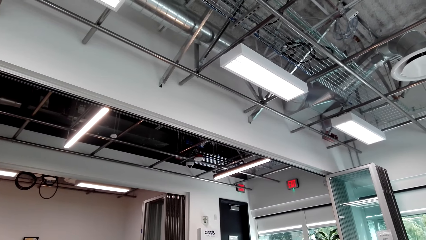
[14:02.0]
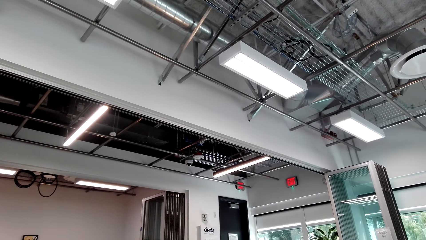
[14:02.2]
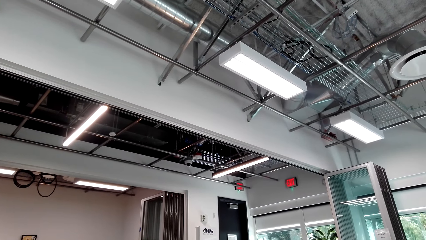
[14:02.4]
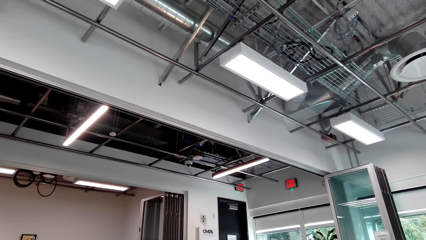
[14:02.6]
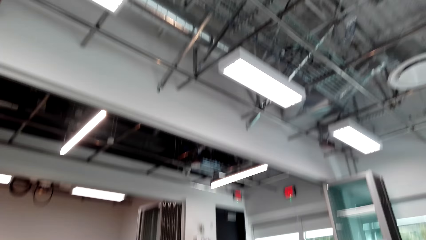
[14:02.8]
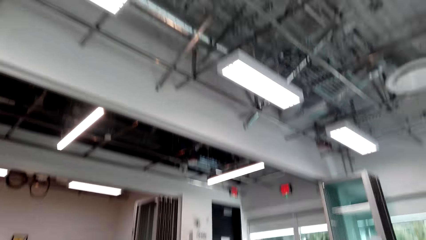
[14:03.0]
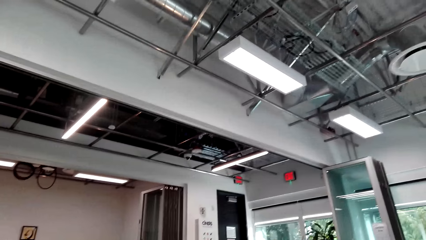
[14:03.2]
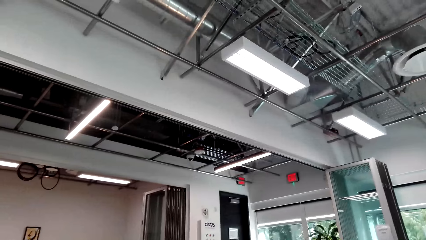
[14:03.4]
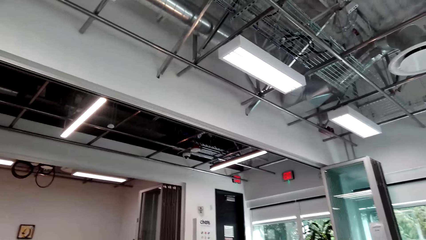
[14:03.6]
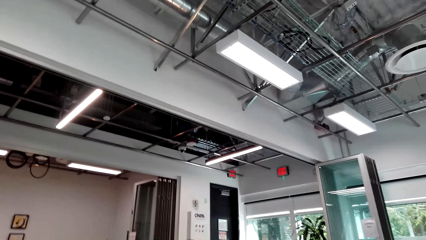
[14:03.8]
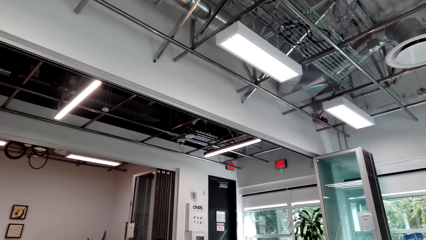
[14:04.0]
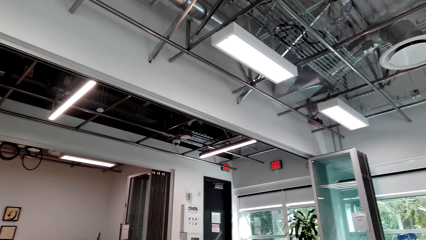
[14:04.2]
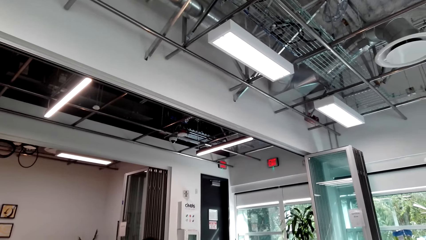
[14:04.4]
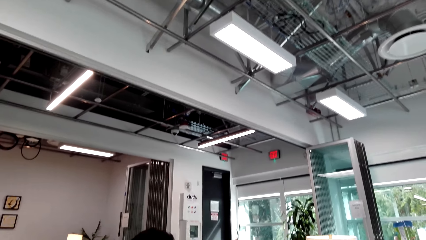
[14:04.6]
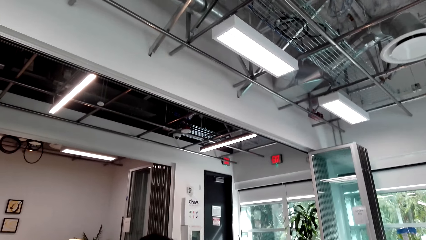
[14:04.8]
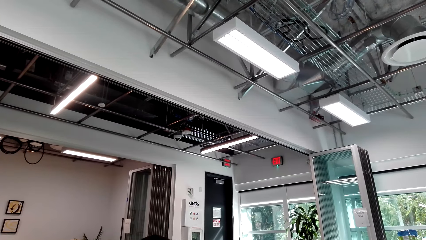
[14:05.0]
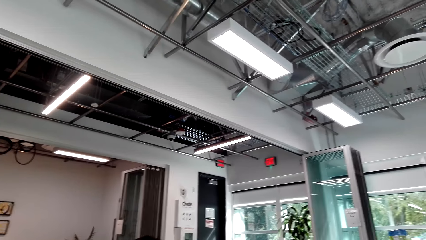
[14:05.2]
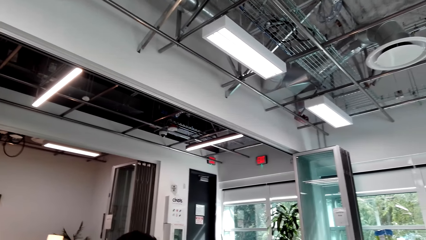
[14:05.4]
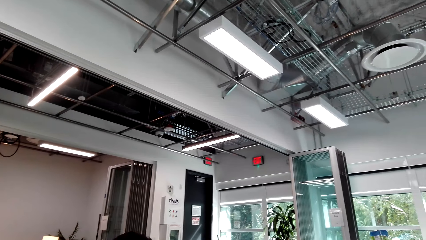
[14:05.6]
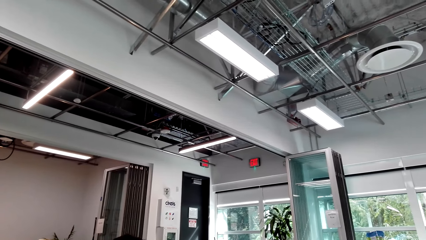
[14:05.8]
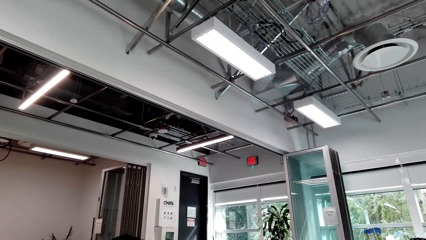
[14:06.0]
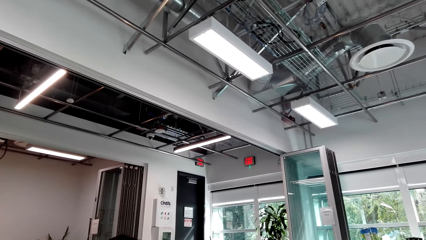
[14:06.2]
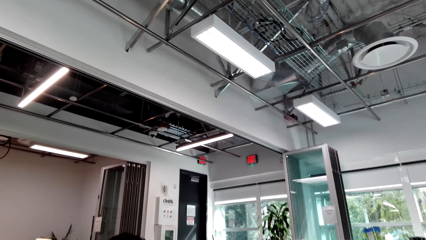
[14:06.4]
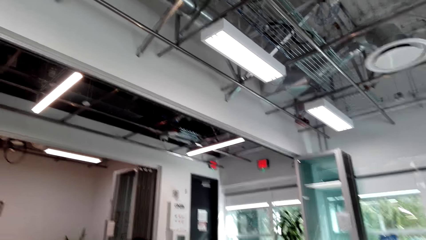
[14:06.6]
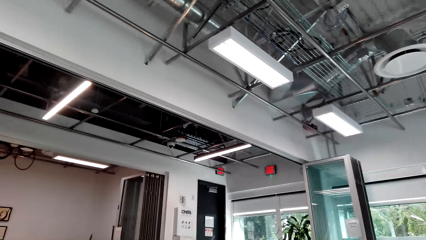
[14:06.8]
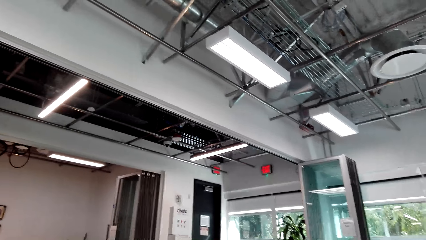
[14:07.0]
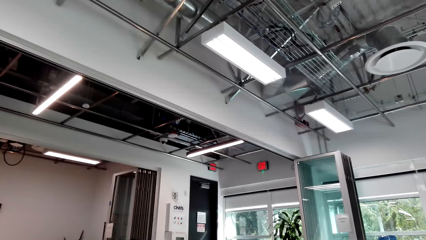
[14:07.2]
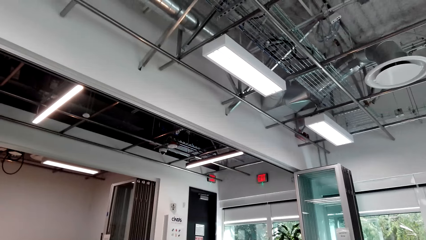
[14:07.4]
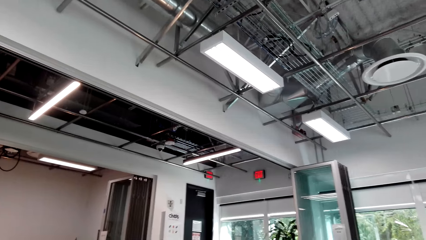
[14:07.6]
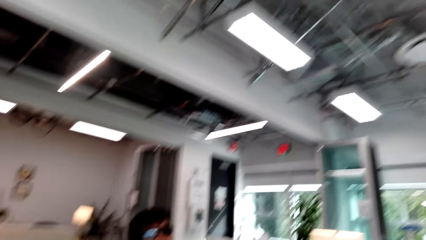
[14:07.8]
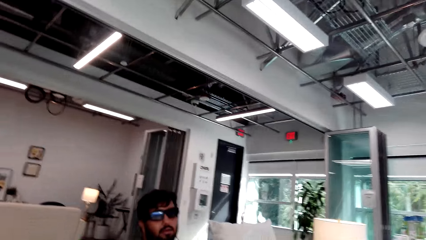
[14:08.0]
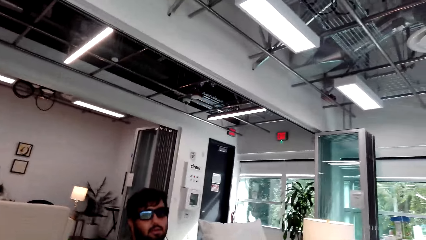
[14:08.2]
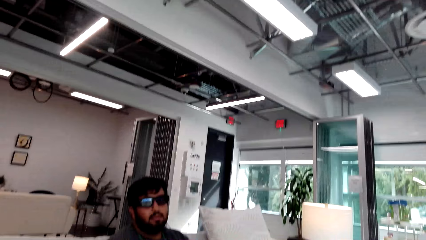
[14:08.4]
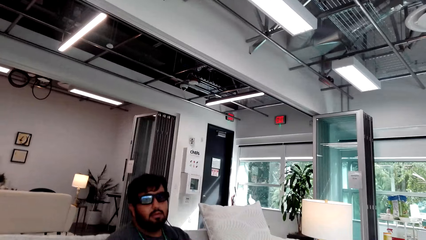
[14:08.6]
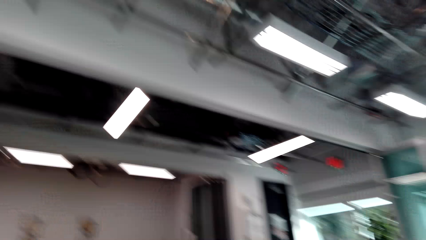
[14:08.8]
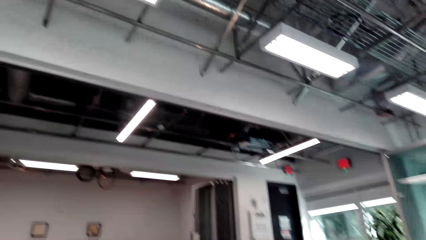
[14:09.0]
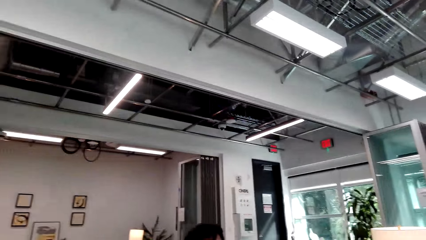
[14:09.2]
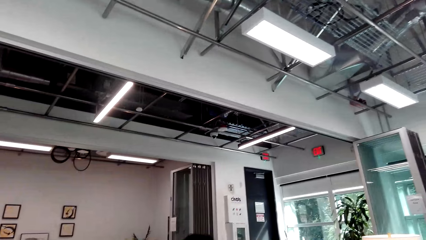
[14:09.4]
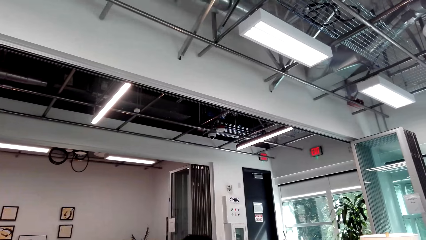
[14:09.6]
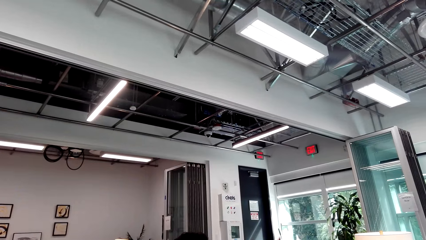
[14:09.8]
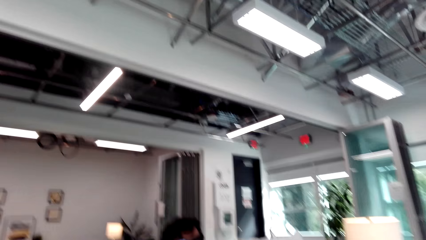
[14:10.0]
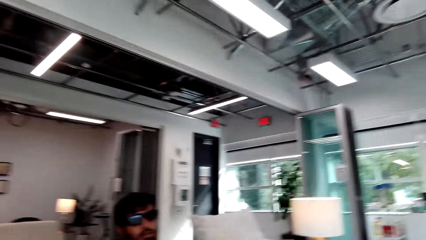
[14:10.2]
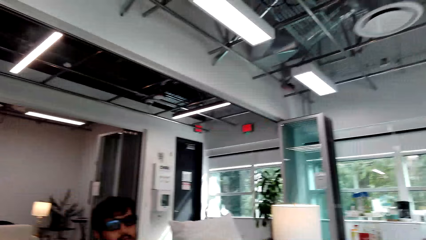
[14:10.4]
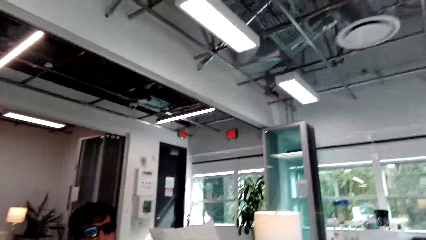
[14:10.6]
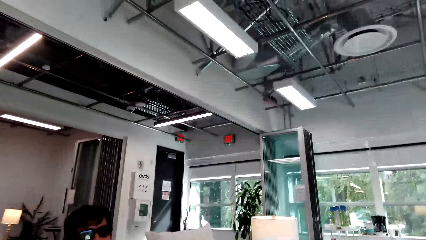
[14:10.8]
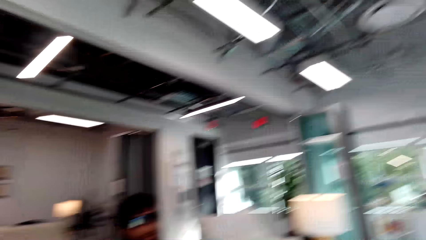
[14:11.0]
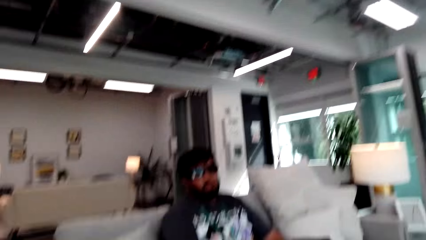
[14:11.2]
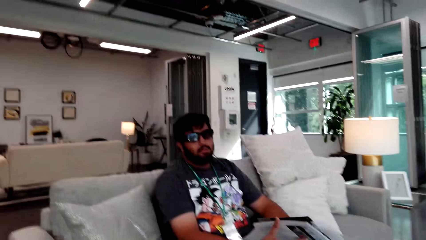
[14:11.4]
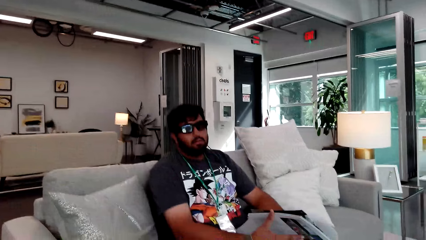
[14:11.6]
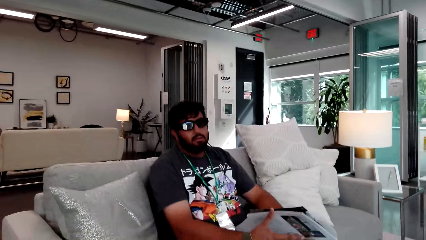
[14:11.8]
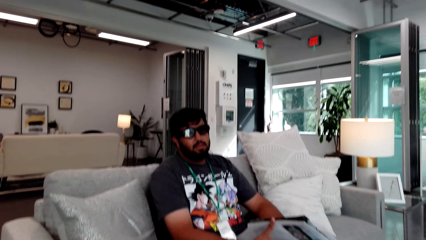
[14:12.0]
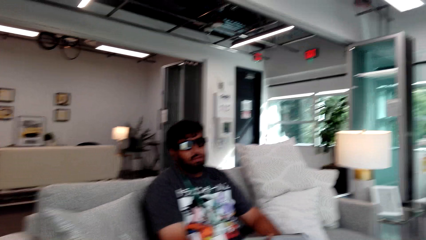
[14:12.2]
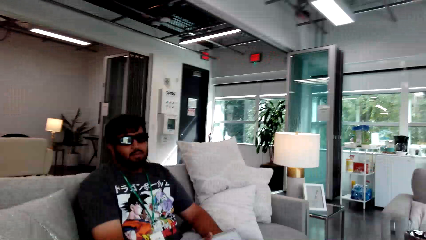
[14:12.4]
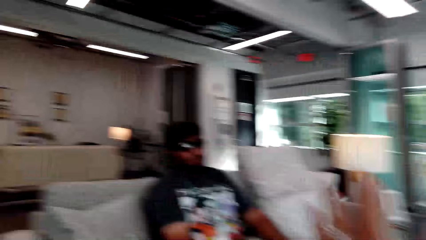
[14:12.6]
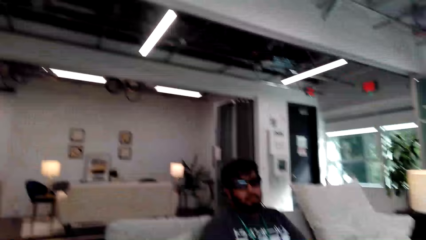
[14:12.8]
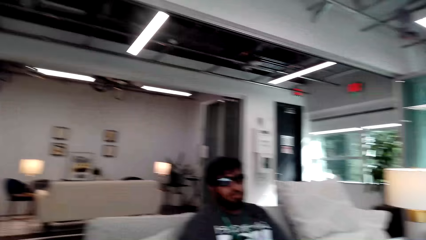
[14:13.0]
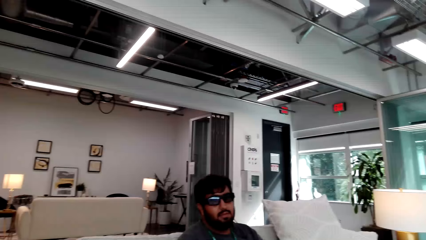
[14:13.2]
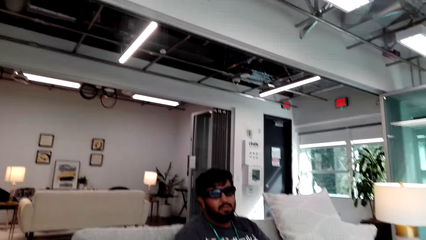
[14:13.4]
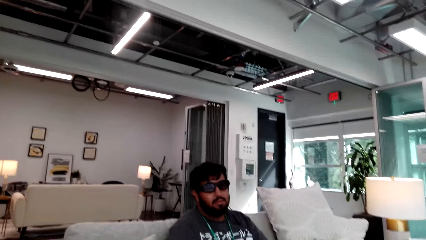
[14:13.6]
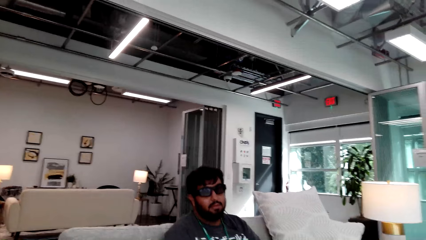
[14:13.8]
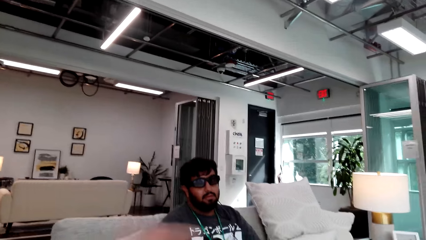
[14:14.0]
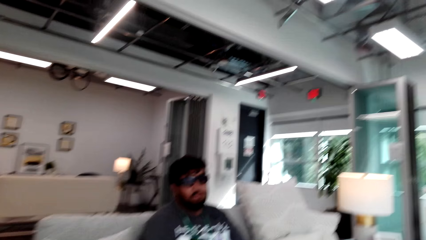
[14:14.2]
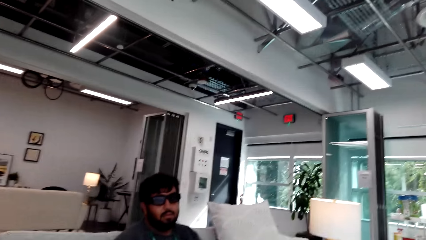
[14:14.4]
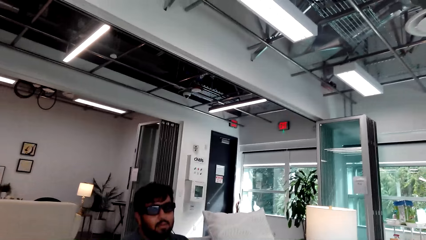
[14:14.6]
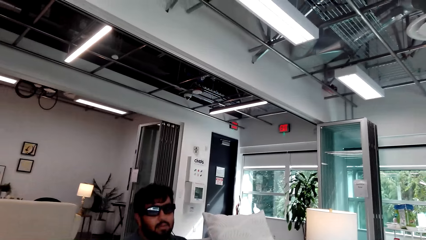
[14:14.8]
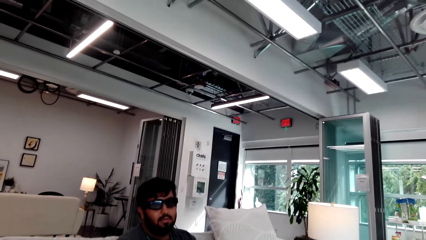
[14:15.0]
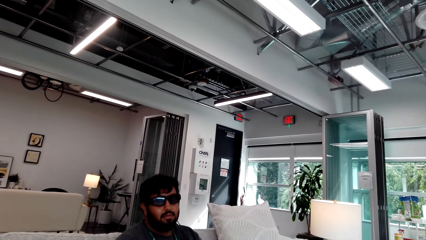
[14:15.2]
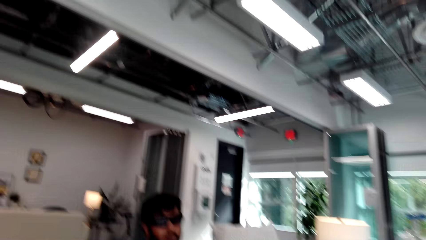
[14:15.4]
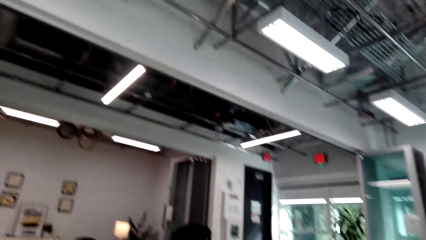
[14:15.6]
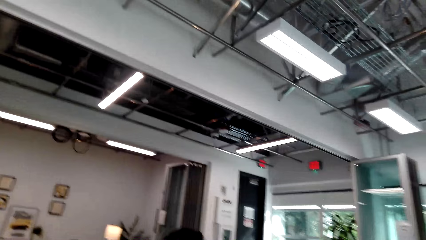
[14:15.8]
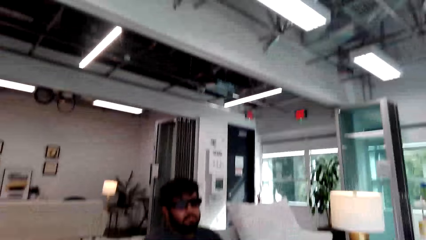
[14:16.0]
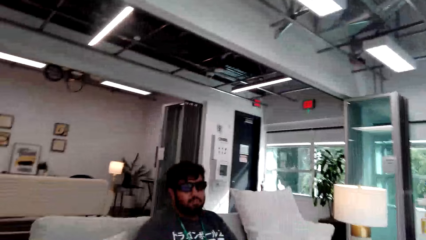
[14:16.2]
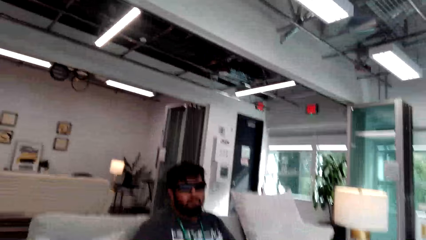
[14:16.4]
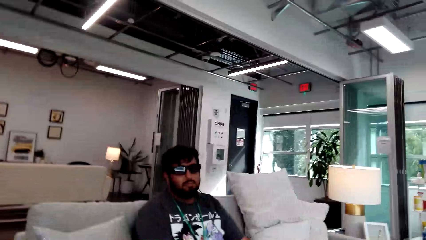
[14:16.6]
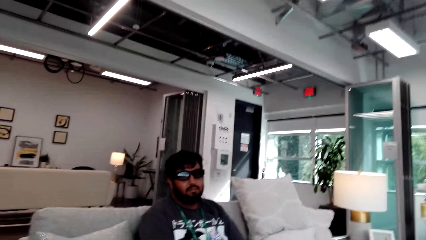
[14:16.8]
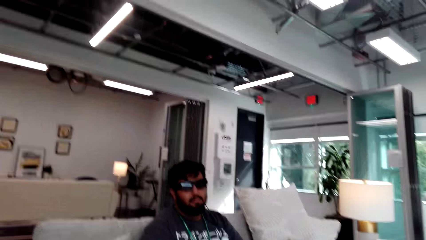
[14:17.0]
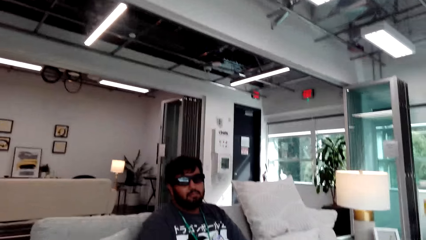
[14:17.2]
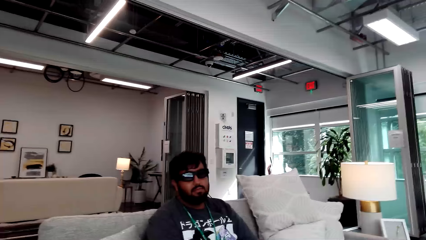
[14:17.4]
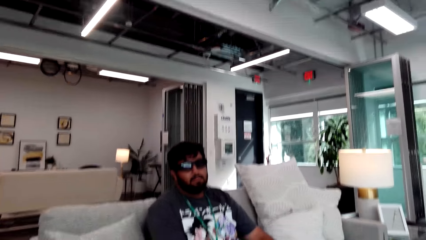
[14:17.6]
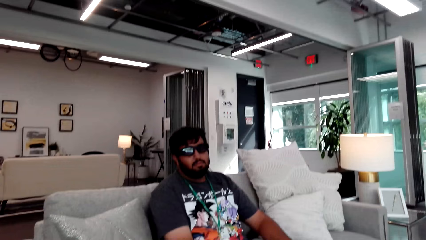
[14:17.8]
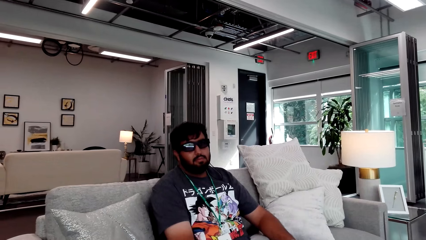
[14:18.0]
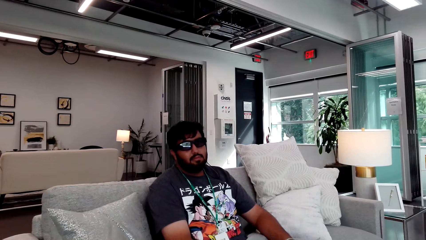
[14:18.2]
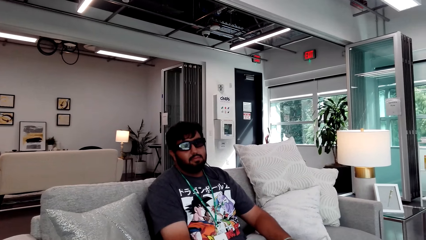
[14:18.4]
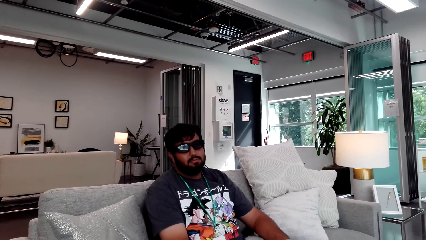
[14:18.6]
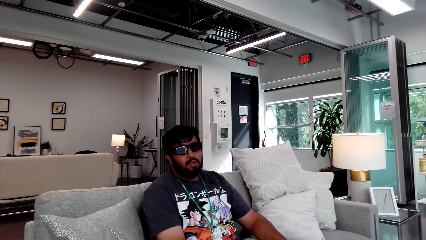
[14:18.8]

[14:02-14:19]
A man talks to the camera wearer. The camera wearer talks to the man. They talk to the man again. The man talks to the camera wearer. The camera wearer talks to the man and looks around.
